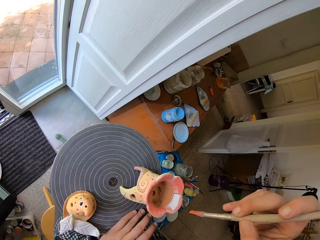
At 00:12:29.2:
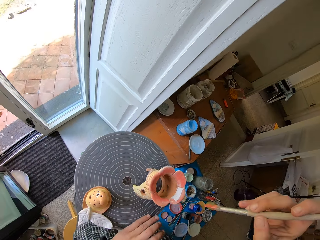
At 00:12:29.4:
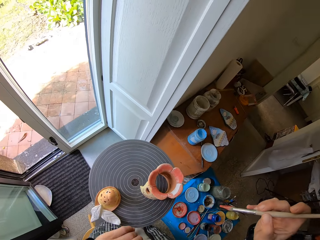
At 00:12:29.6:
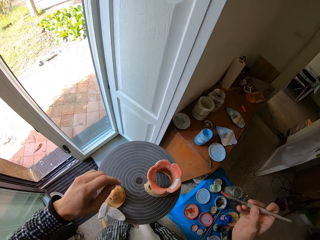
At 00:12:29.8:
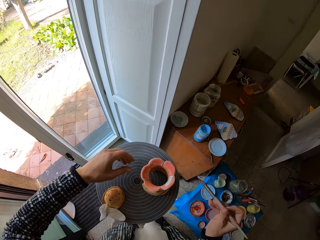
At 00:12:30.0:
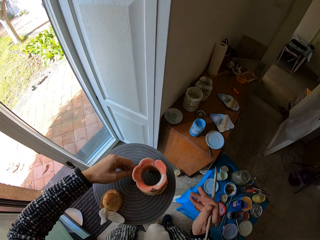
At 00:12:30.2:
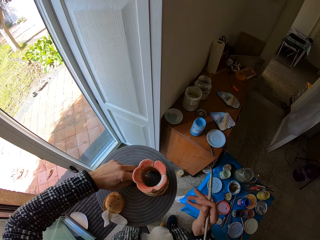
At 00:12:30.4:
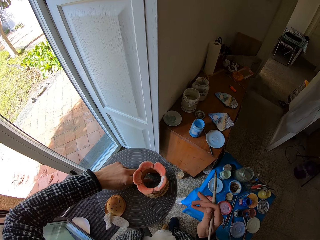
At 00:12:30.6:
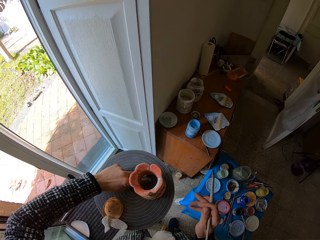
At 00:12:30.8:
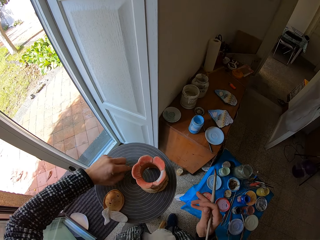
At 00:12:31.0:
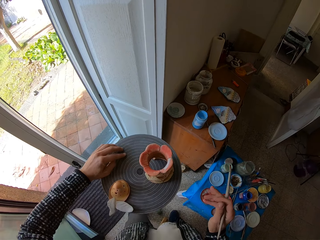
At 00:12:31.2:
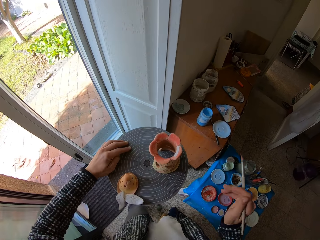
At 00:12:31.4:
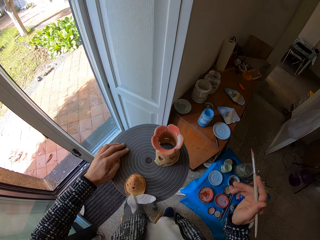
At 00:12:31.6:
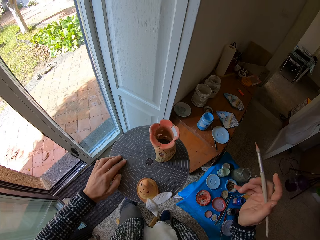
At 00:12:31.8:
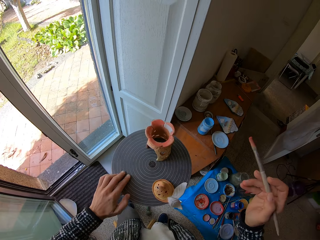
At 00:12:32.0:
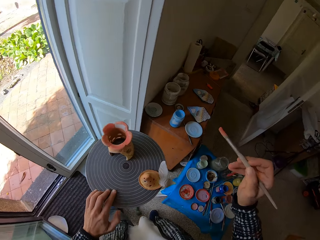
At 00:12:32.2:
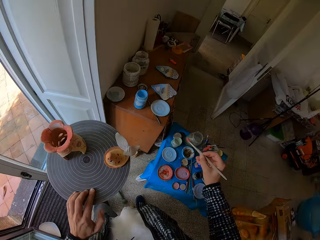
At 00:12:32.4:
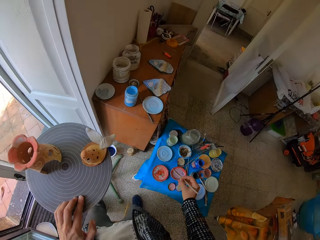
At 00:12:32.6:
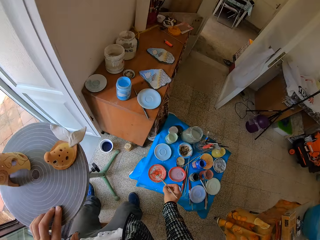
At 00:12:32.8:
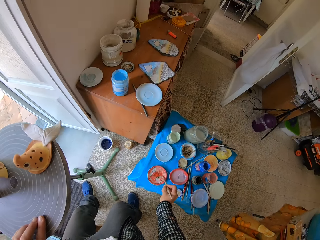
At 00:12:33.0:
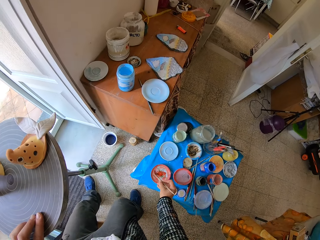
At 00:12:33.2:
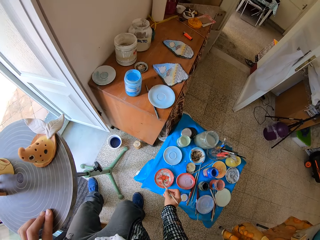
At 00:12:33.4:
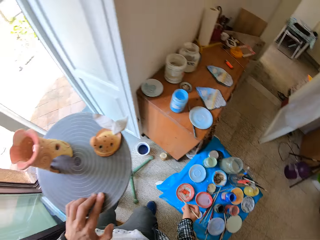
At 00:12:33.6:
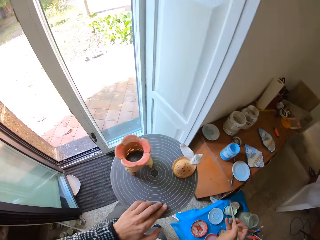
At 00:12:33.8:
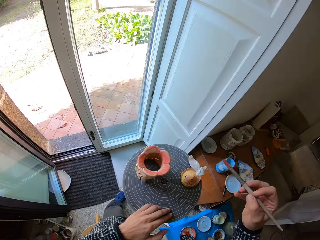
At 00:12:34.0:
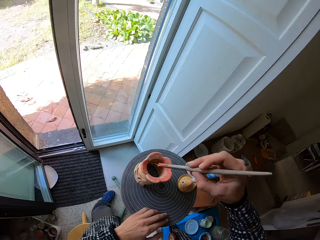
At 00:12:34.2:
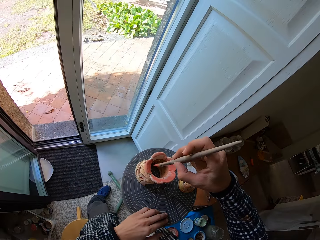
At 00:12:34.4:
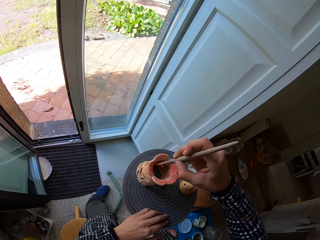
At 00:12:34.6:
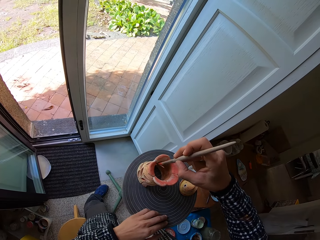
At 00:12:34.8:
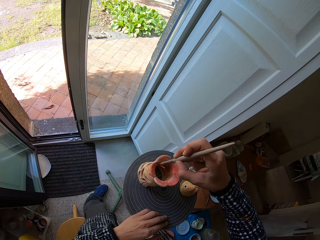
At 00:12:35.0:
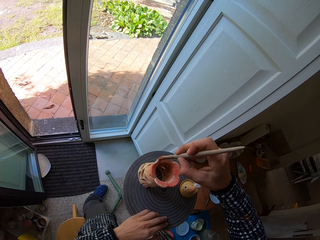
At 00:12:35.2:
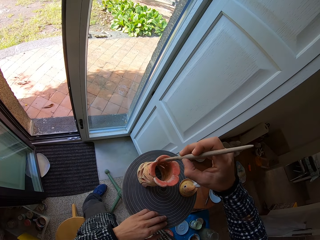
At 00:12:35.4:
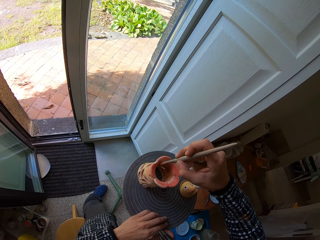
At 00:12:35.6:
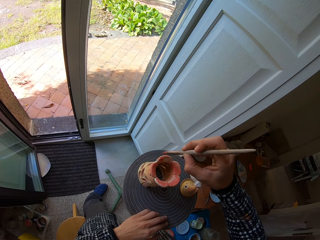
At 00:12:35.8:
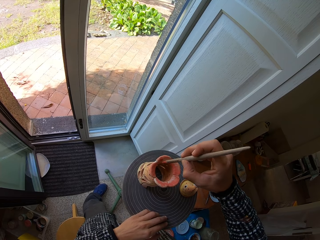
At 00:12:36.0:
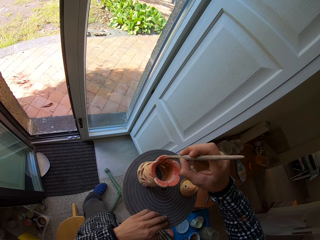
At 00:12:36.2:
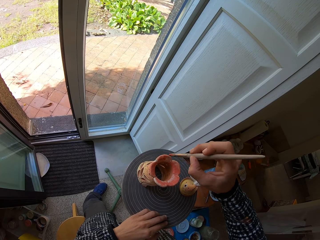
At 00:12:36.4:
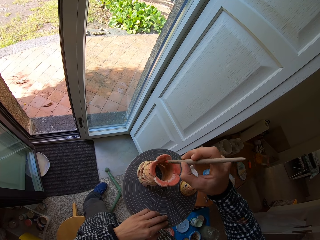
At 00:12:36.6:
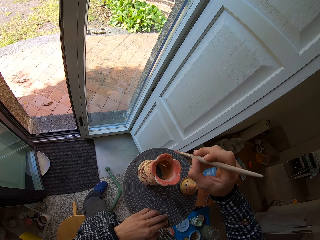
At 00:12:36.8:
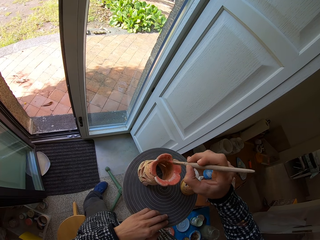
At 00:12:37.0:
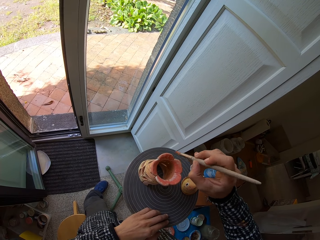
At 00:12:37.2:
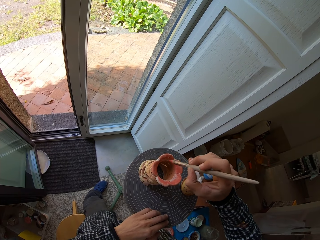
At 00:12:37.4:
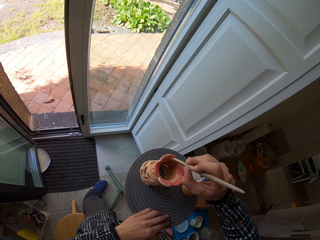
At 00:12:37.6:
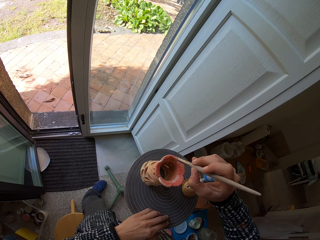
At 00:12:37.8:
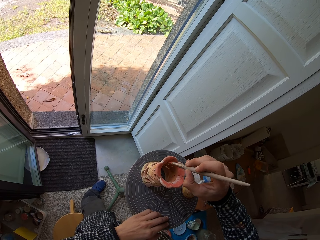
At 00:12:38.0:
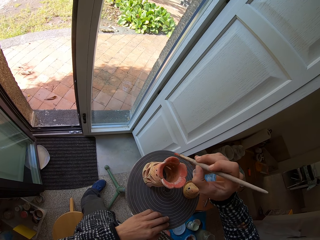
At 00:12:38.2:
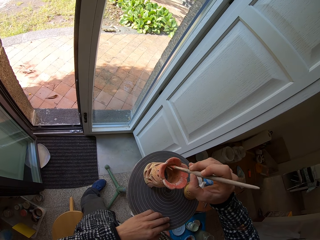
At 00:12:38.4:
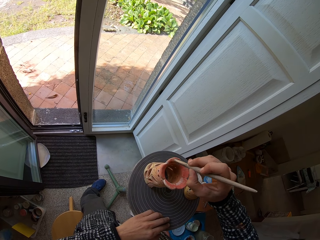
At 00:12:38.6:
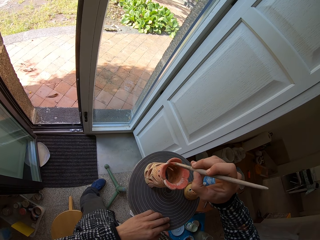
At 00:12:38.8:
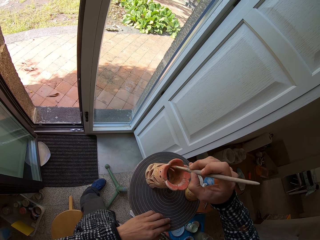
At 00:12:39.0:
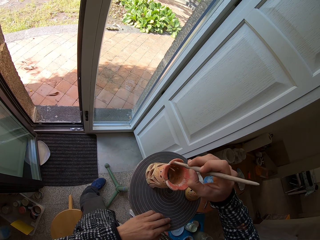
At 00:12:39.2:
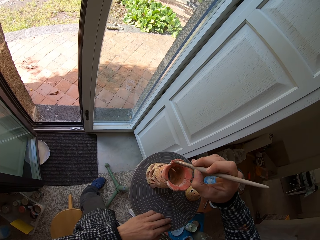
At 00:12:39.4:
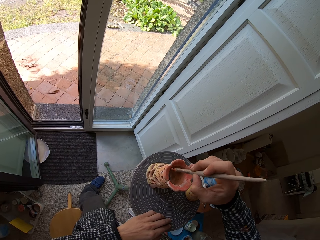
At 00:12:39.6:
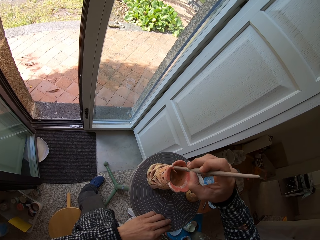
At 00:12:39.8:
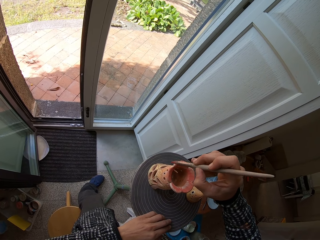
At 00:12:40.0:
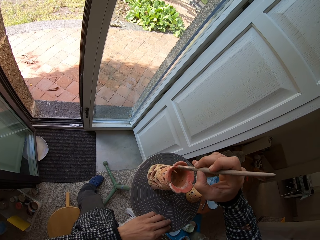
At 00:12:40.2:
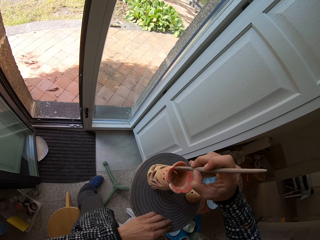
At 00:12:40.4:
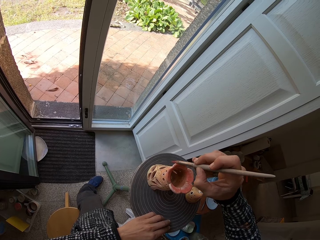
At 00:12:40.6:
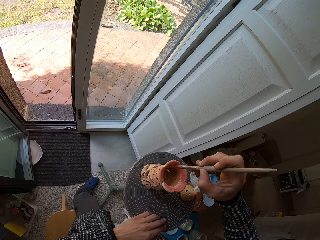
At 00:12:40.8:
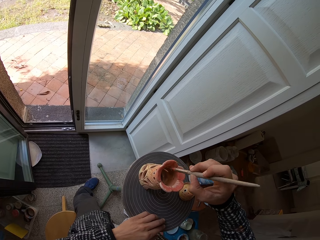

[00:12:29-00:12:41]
The camera wearer rotates the turntable. He takes paint from the plate with paint on the table with the brush in his right hand. He paints the sculpture.

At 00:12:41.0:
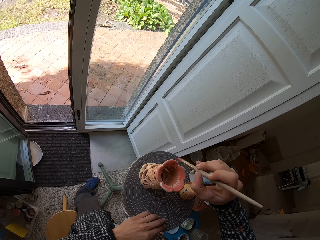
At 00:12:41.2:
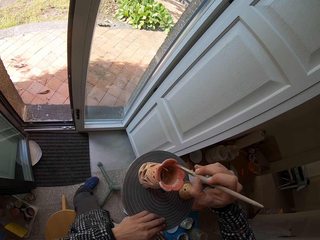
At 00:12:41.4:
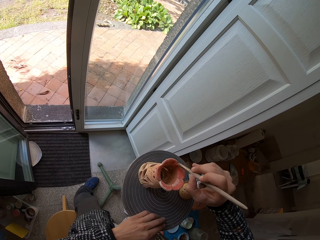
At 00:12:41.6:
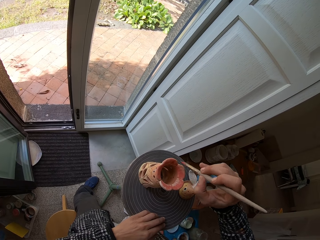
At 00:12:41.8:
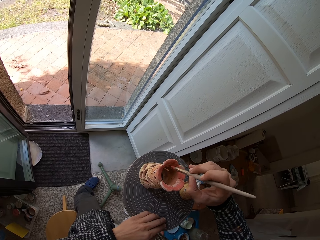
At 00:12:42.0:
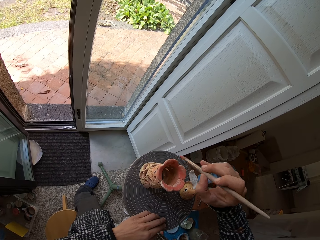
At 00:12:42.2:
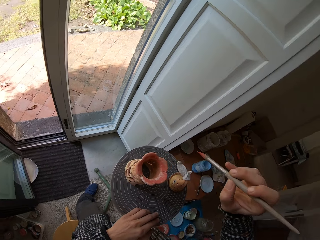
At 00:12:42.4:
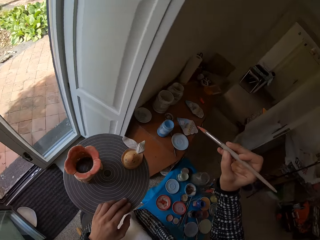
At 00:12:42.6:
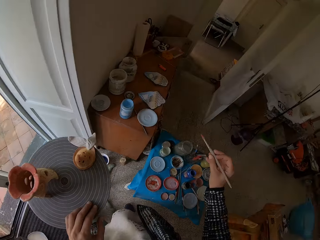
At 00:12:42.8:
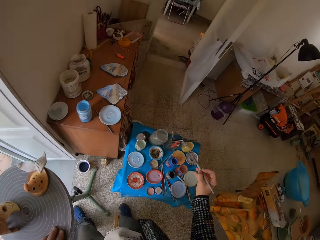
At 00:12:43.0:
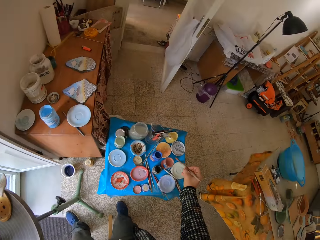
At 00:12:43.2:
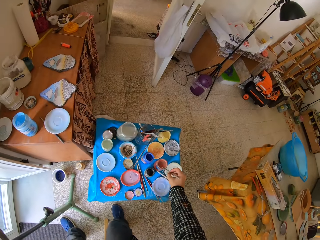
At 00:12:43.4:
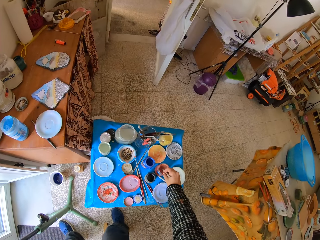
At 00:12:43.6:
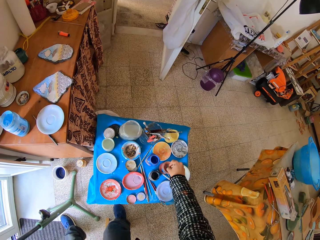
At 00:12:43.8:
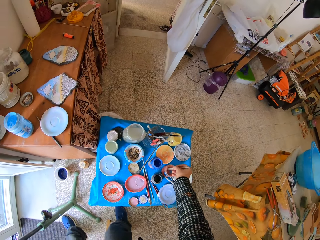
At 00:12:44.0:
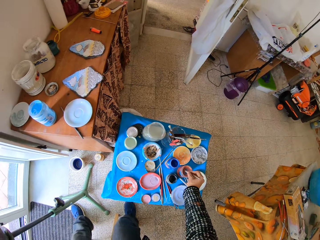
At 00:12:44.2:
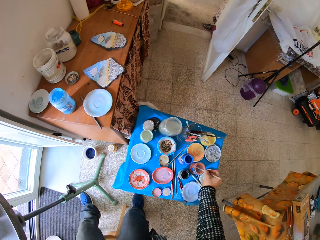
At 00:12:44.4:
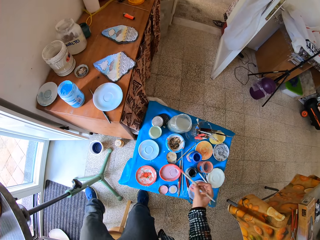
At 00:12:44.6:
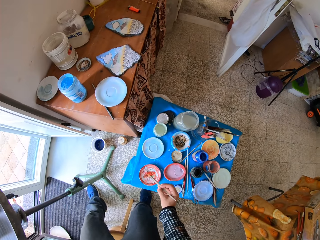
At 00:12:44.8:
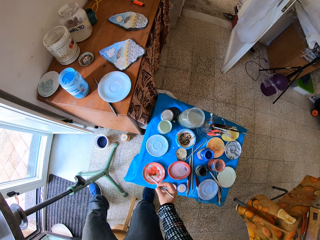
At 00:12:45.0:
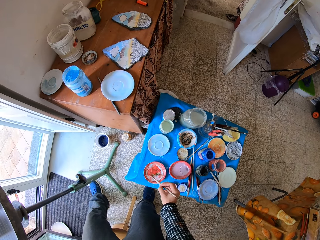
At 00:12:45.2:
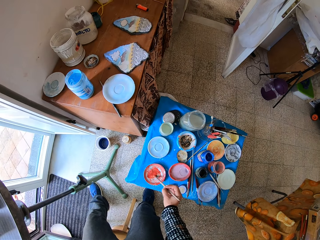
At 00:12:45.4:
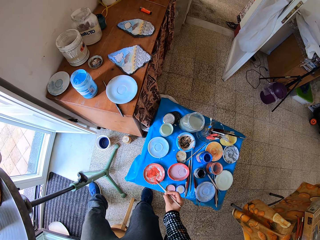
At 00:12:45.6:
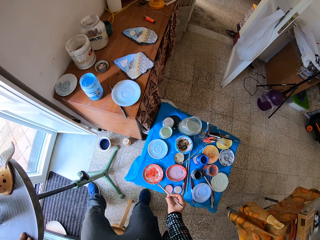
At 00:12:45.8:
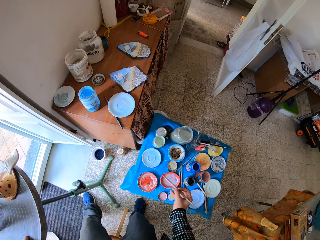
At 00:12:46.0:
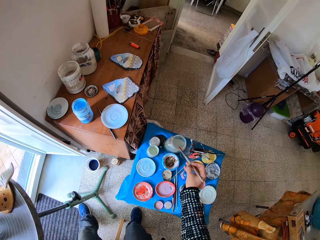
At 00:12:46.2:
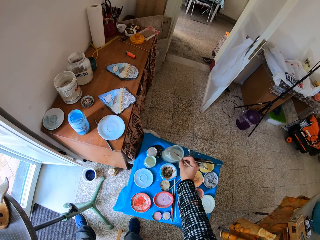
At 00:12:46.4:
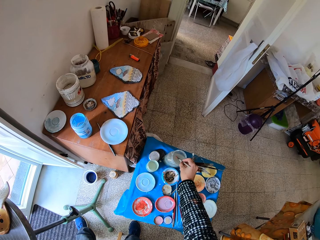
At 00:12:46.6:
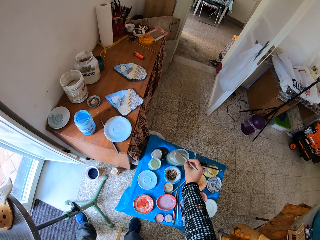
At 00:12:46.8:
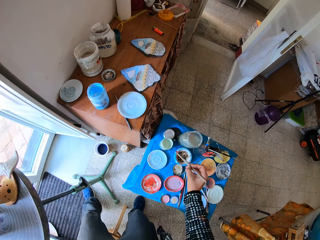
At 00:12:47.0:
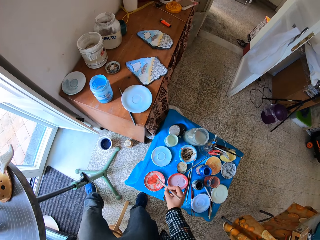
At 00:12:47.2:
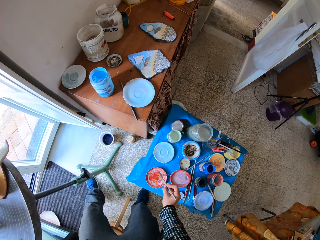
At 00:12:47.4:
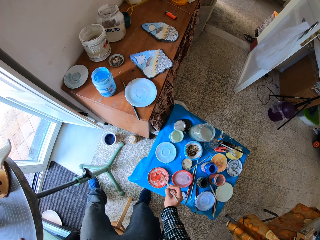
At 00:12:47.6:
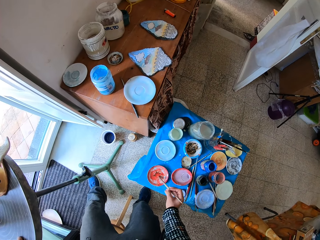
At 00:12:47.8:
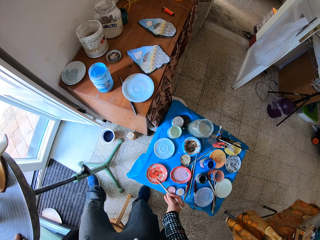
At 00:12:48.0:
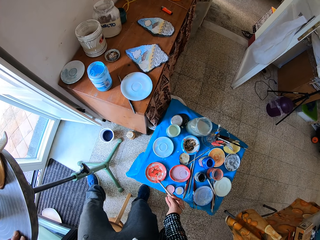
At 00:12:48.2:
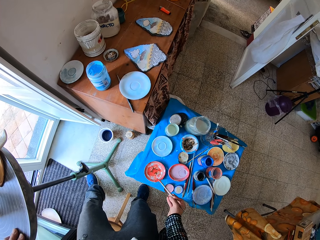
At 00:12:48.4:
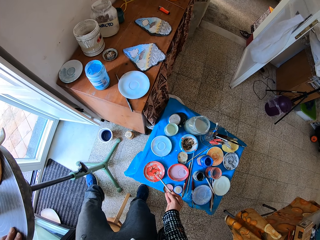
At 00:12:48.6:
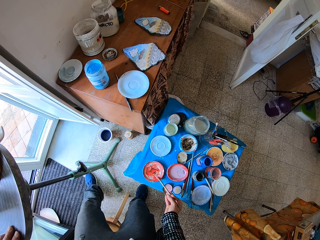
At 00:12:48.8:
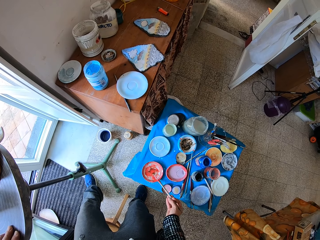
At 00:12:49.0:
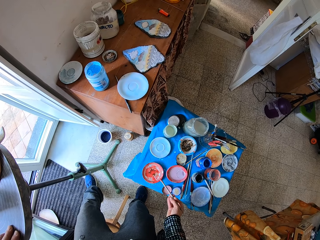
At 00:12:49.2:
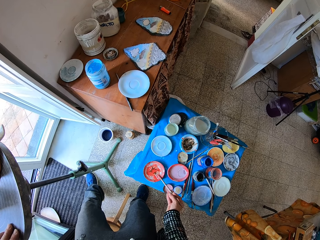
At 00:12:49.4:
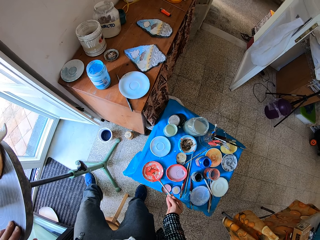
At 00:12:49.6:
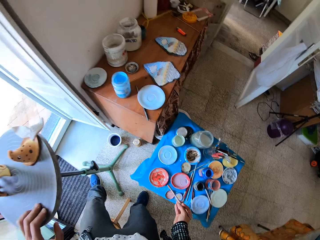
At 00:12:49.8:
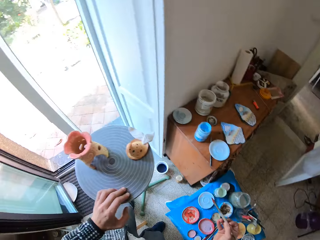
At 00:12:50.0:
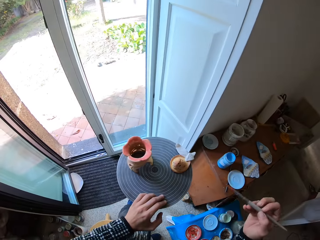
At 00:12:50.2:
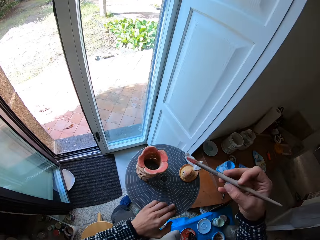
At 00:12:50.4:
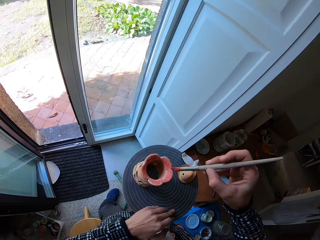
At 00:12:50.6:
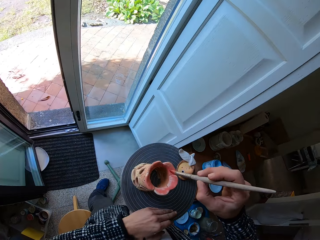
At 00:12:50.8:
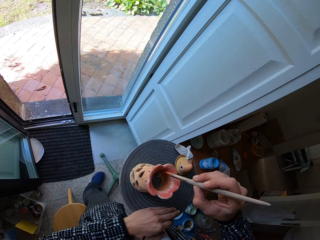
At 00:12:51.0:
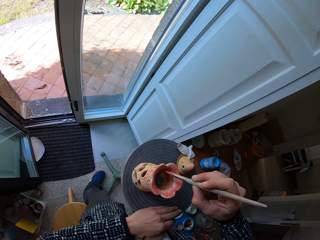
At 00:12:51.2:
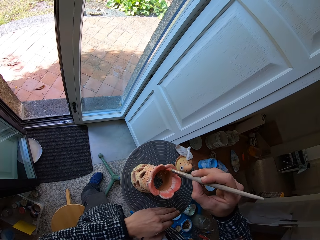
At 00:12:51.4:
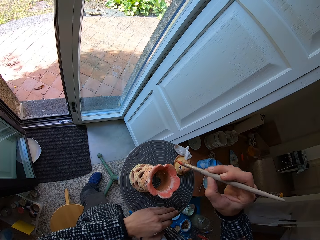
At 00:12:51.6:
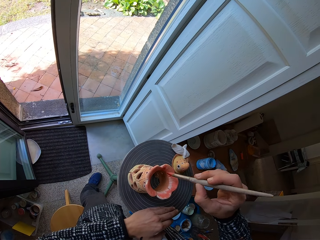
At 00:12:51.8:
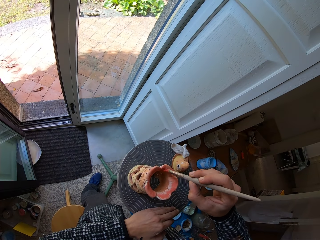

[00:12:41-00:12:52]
The camera wearer dips the brush in his right hand into the cup of paint on the table. He smears the paint on the palette. He dips the brush in his right hand into the plate with paint on the table. He dips the brush in his right hand into the bowl of water. He dips the brush in his right hand into the plate with paint on the table. He scrapes excess paint. He paints the terracotta artwork with the brush in his right hand.
